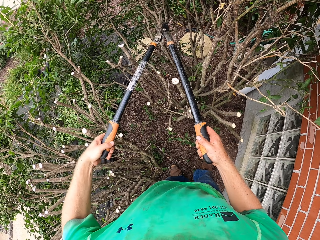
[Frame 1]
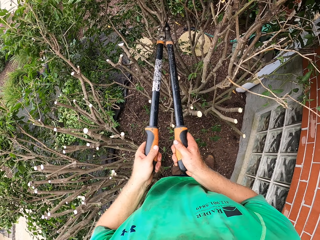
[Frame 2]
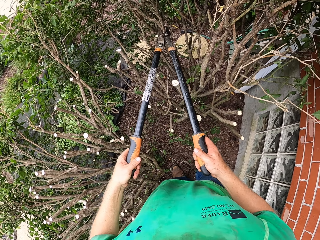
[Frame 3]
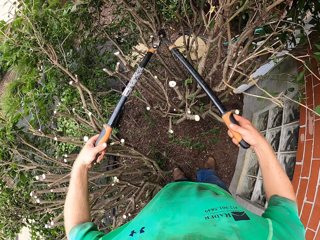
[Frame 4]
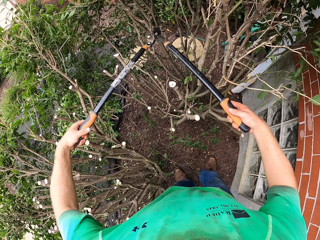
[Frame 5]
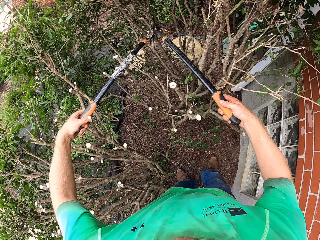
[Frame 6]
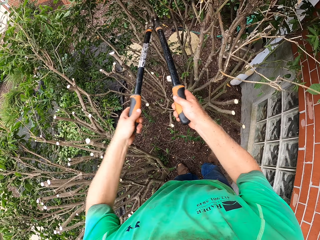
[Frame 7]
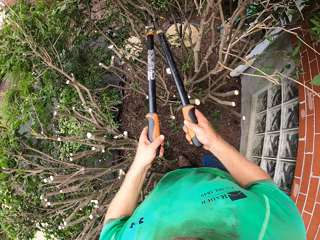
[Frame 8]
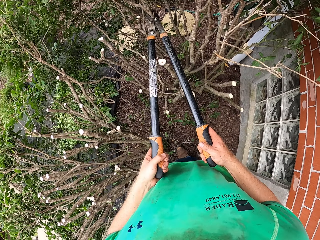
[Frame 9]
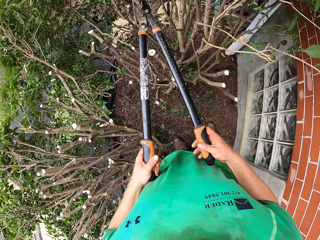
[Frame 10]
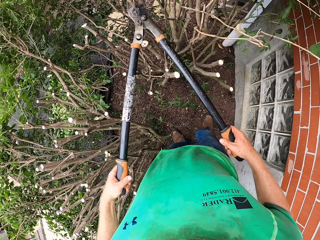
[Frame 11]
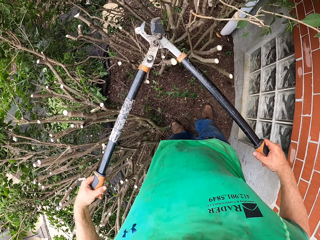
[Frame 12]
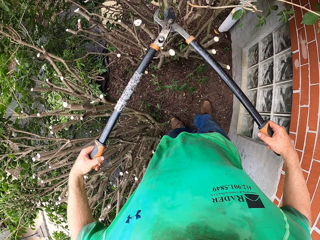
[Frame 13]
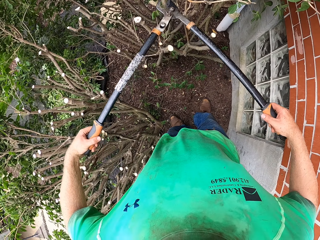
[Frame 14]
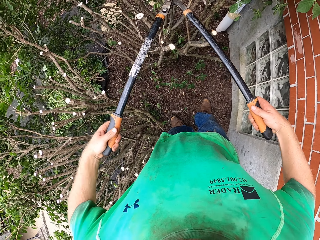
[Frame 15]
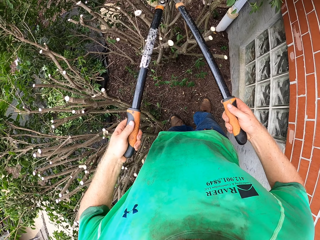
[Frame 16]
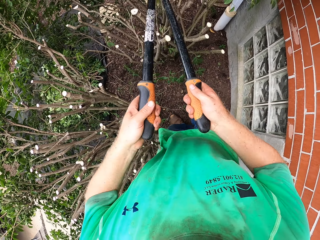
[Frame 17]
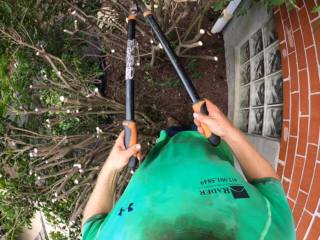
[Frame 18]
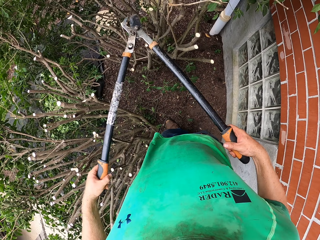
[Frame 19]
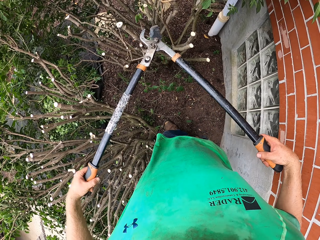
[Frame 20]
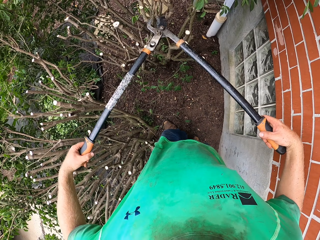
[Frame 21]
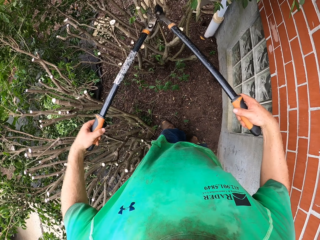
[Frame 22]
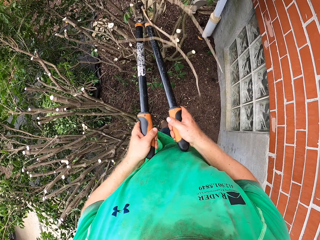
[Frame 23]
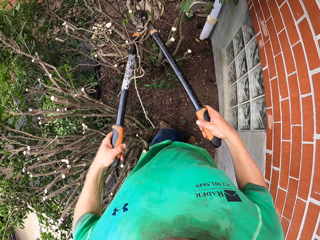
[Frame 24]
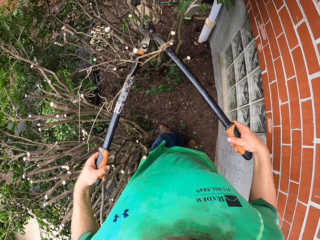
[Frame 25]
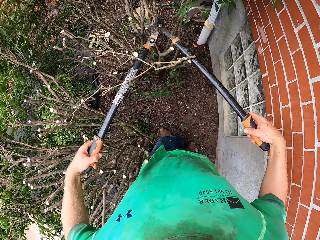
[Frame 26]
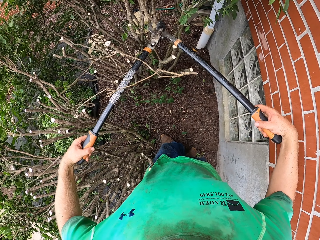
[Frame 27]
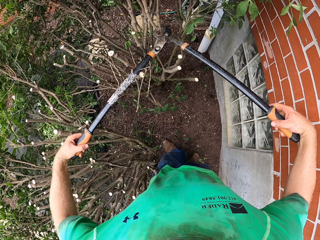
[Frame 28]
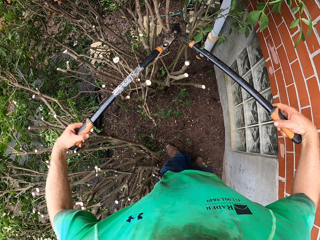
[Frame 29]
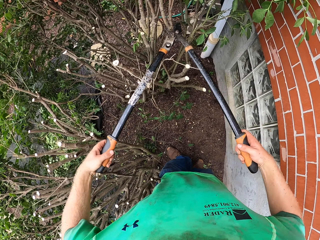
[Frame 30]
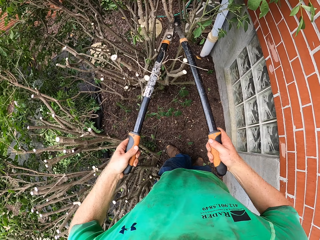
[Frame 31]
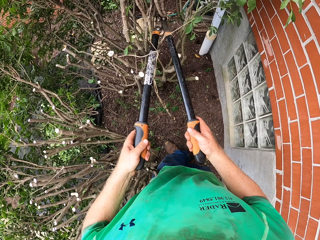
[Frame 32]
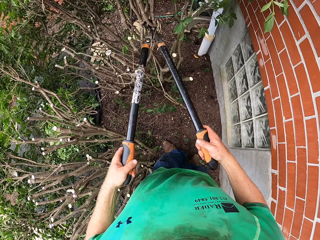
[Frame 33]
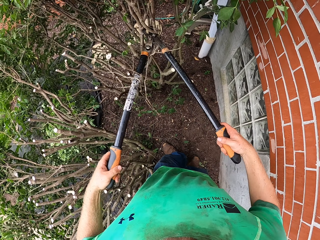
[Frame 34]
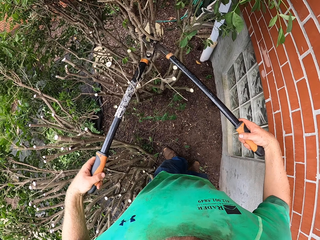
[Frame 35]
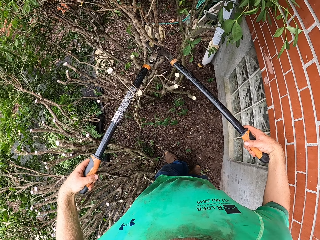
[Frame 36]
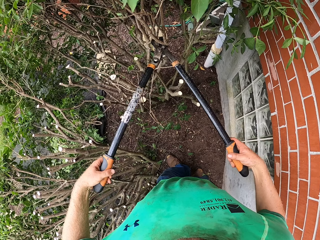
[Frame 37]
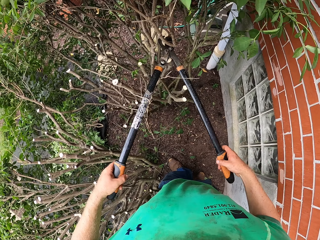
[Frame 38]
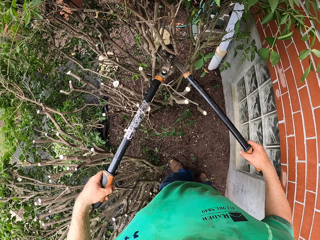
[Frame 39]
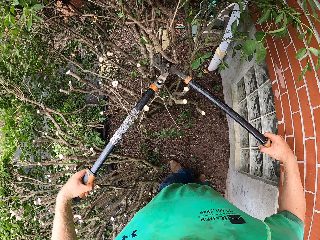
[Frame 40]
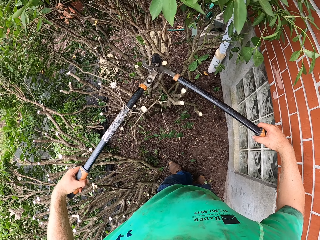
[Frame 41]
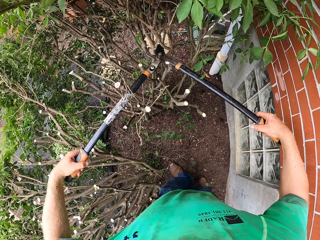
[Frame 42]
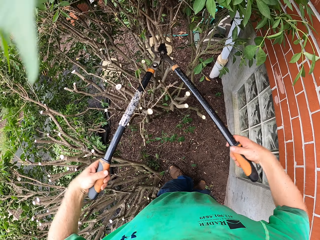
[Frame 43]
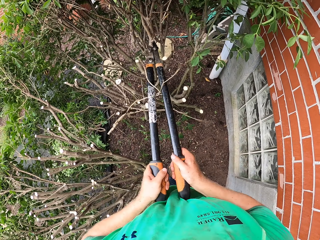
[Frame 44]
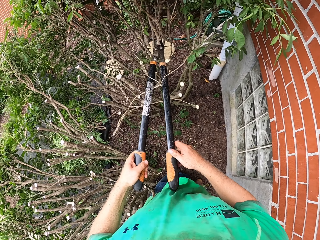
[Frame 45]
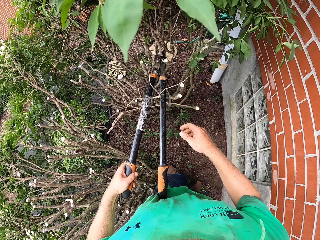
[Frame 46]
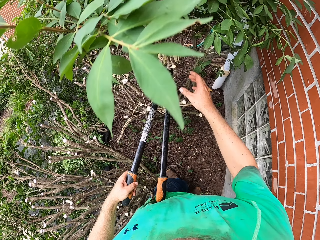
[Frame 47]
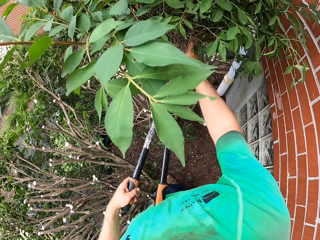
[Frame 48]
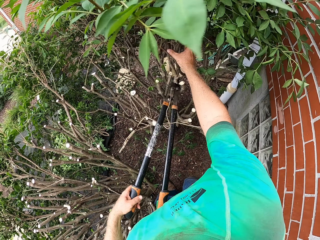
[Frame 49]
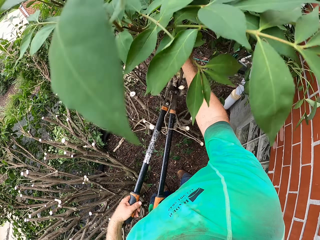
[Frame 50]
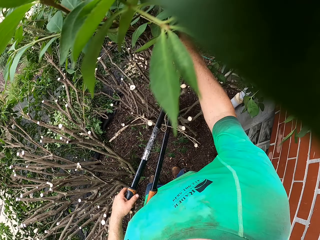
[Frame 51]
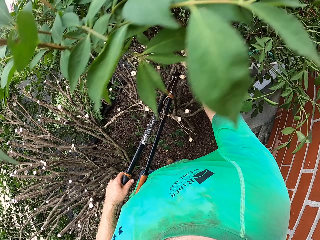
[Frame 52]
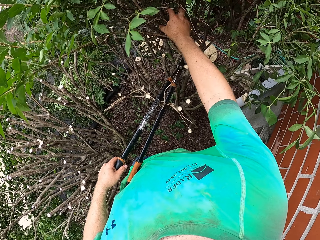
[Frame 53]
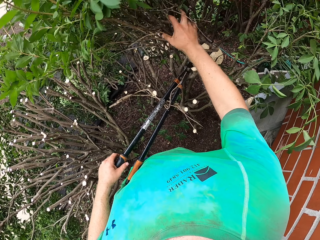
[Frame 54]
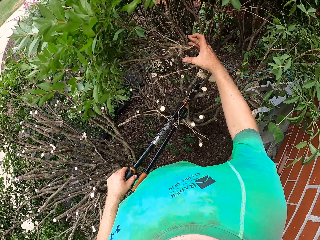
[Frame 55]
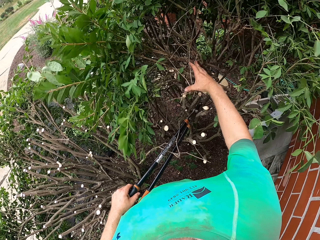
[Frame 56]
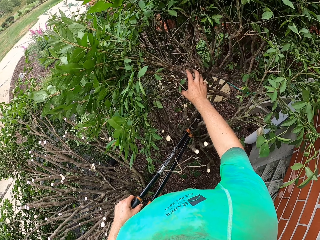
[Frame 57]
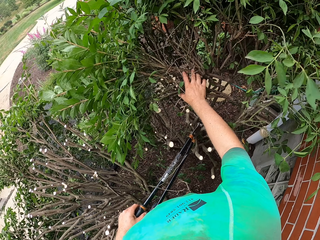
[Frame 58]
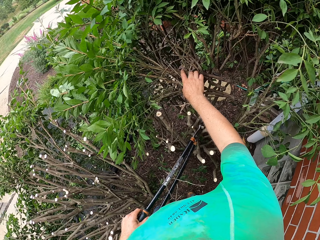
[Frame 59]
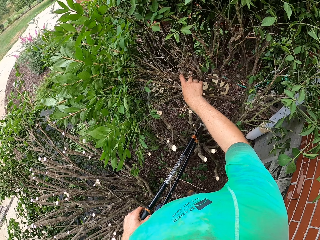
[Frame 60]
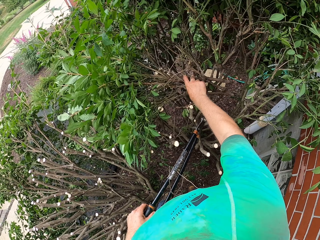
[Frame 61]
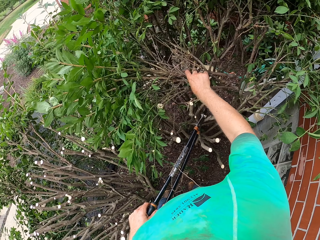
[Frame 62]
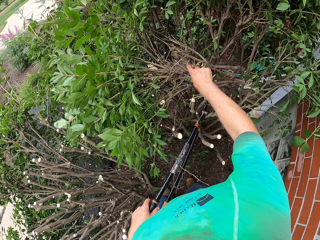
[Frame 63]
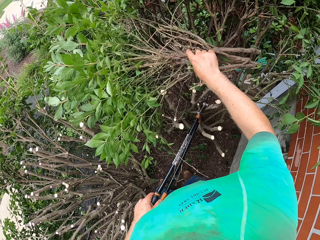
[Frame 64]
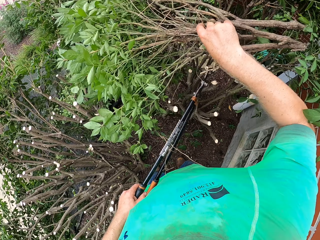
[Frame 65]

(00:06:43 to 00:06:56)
The camera wearer cuts a tree branch with the hedge shear in both hands. He holds the branches. He picks up the tree branch with his right hand.

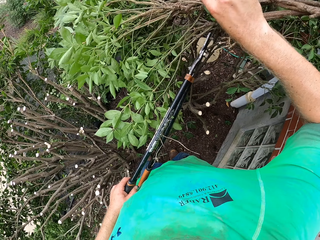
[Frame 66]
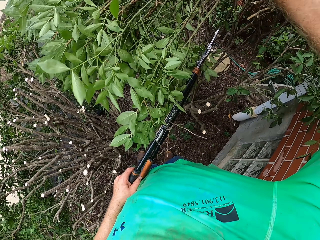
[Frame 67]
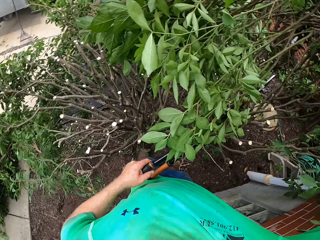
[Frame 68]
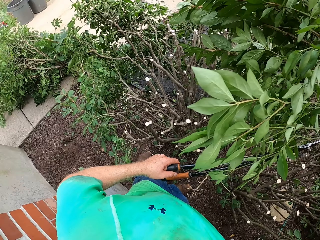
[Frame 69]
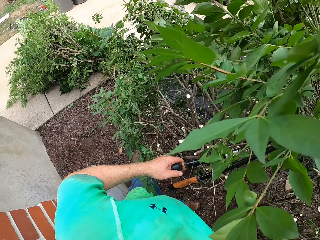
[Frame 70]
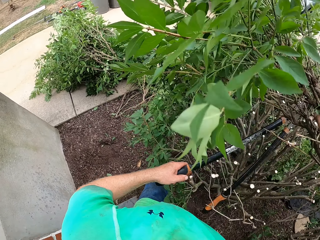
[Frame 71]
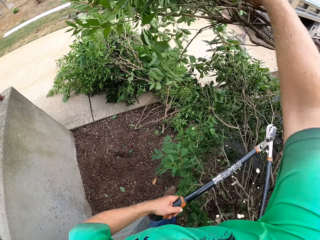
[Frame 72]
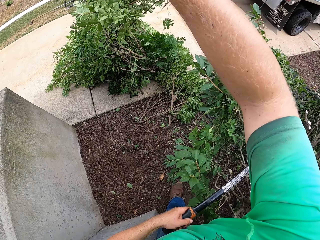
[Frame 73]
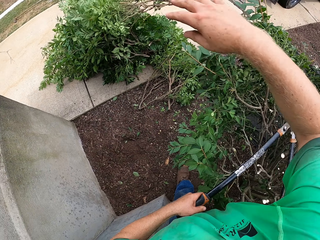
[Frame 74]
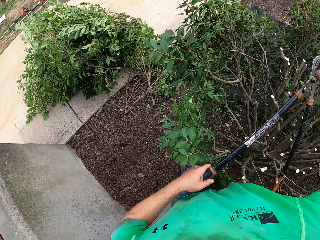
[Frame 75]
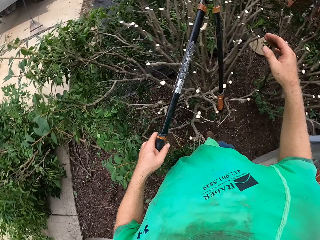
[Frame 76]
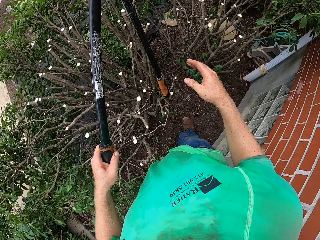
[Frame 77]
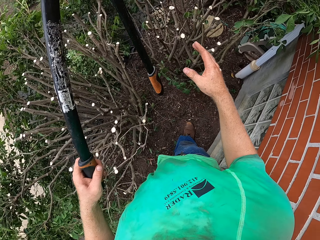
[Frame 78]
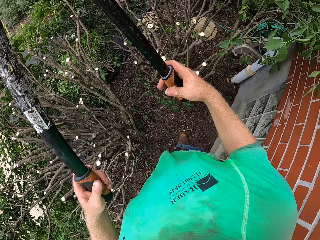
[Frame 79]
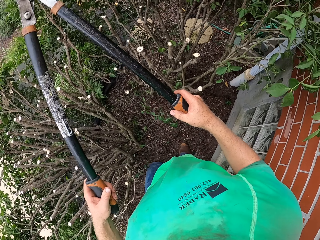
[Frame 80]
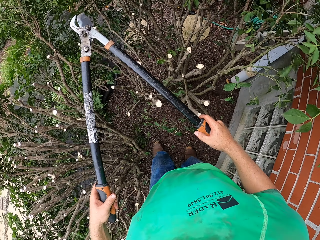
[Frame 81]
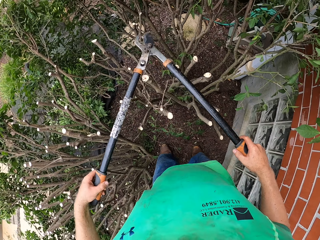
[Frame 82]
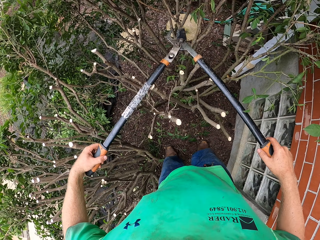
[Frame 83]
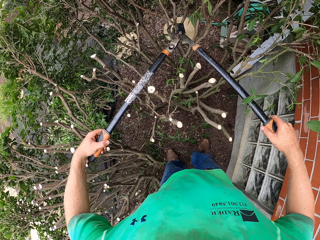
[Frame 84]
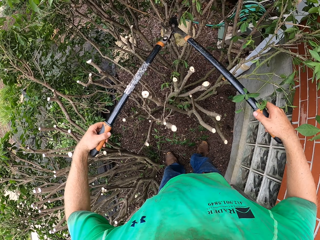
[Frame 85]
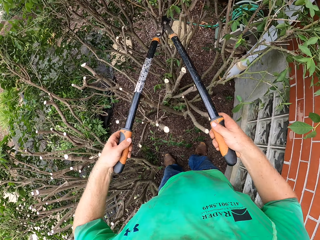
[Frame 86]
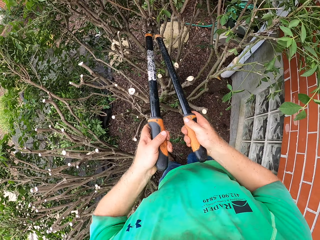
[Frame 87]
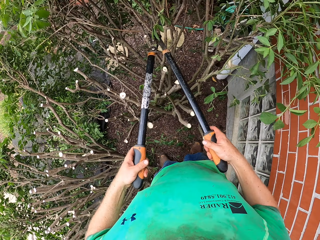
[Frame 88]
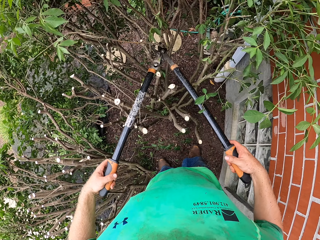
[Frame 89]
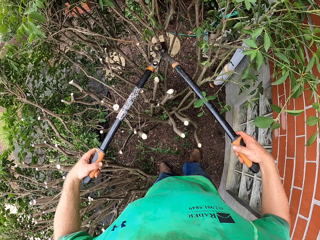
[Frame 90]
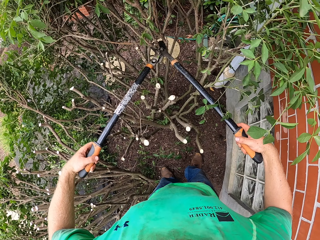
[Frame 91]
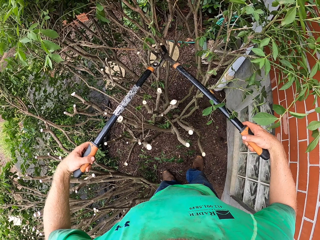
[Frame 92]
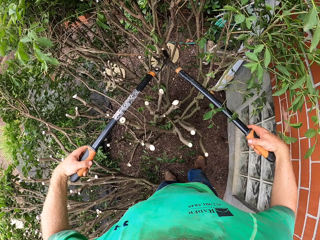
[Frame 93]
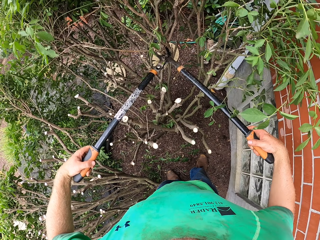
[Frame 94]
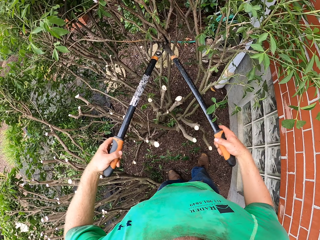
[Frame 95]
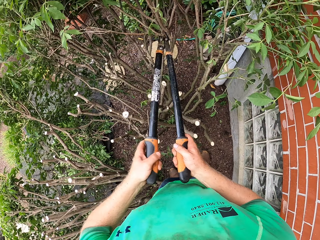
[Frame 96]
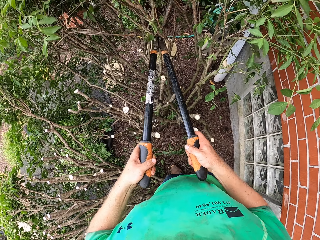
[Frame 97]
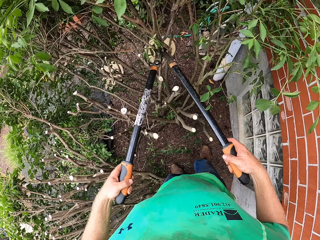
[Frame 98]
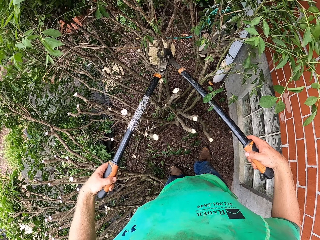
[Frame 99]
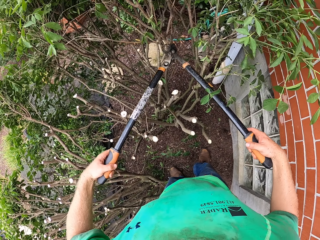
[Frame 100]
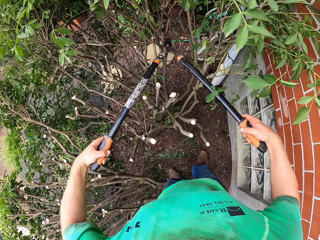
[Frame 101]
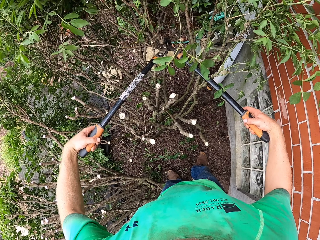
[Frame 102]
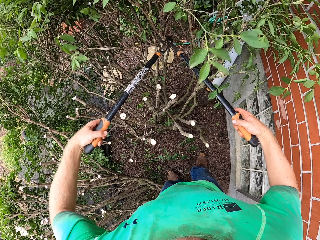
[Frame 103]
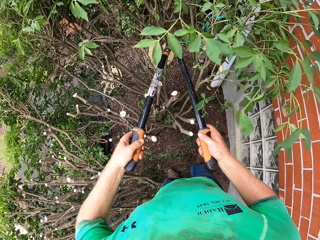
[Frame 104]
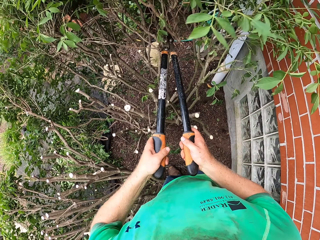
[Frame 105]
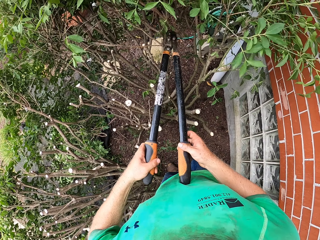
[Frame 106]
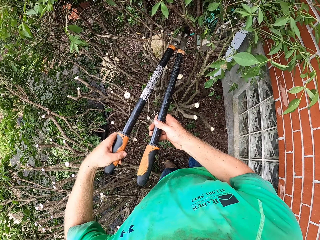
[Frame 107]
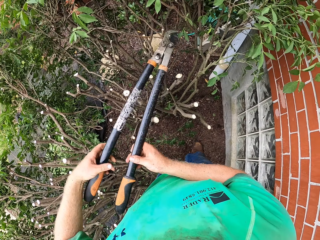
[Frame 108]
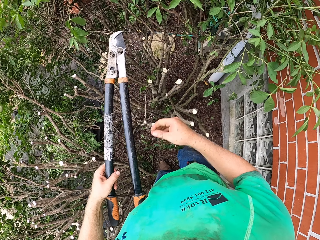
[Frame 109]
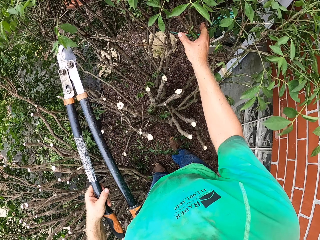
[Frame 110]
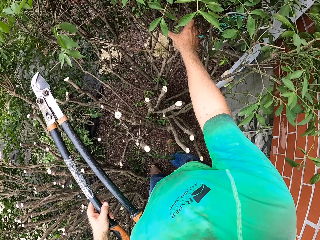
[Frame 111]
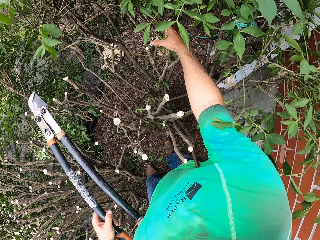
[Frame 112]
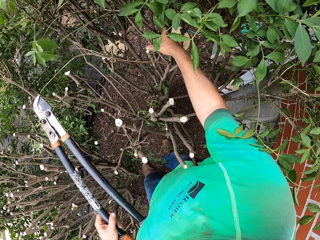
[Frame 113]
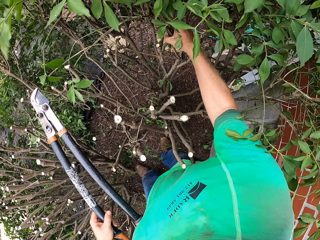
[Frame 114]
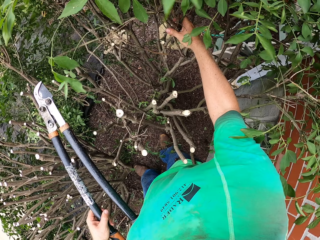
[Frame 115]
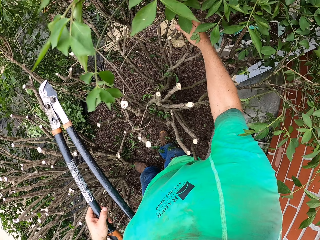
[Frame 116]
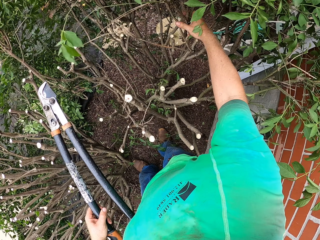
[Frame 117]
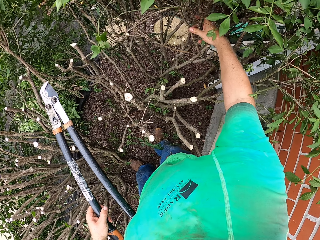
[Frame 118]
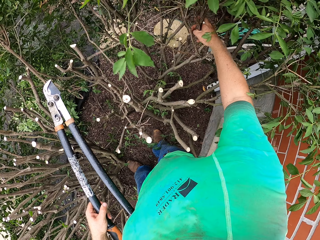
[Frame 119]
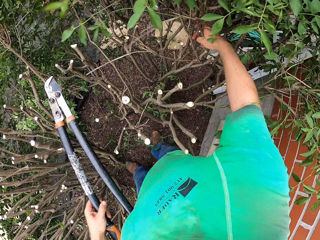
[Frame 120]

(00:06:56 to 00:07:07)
The camera wearer throws the tree branch on the pile of tree branches on the floor with his right hand. He cuts a tree branch with the hedge shear or branch cutter in both hands. He picks up the tree branch with his right hand.
